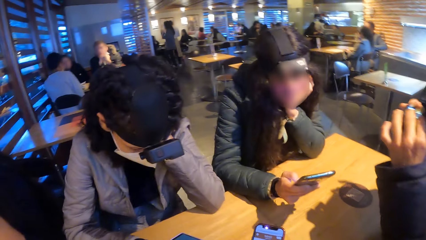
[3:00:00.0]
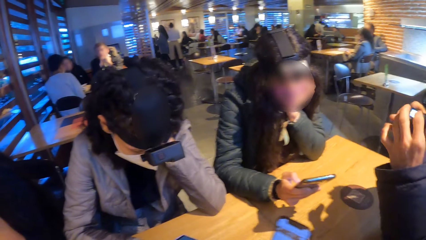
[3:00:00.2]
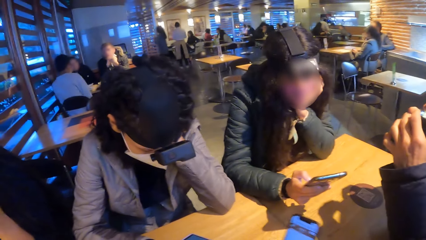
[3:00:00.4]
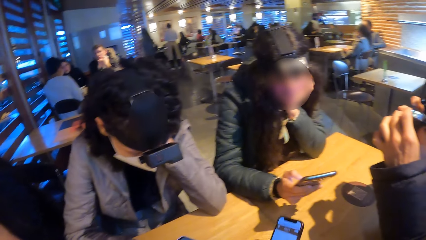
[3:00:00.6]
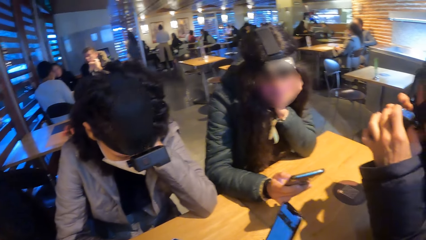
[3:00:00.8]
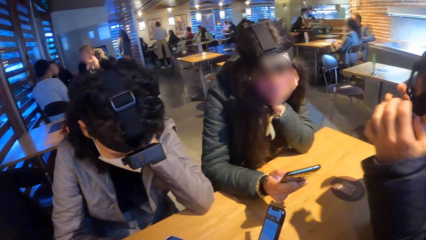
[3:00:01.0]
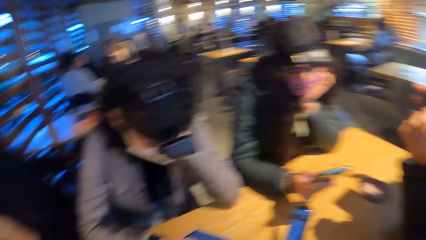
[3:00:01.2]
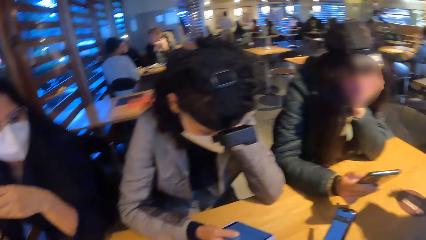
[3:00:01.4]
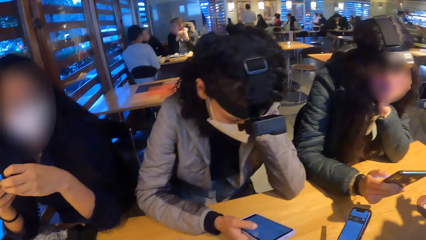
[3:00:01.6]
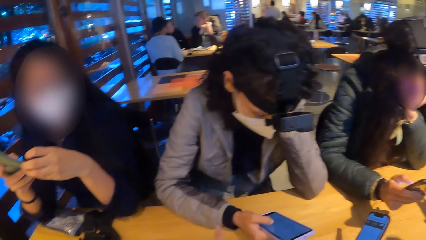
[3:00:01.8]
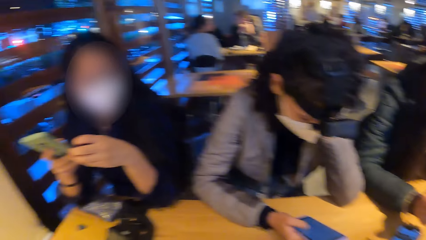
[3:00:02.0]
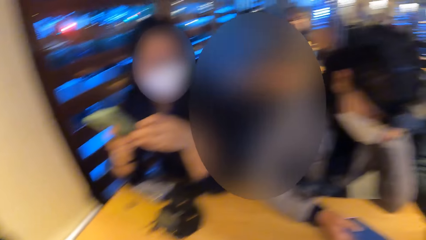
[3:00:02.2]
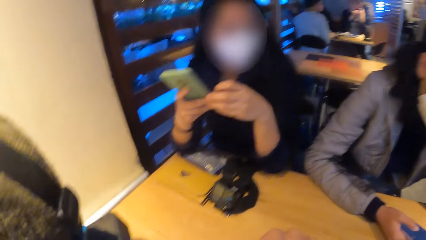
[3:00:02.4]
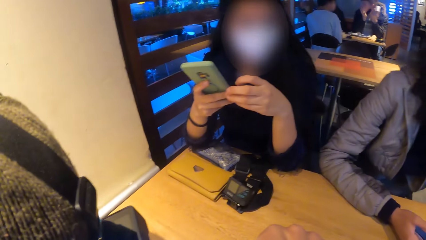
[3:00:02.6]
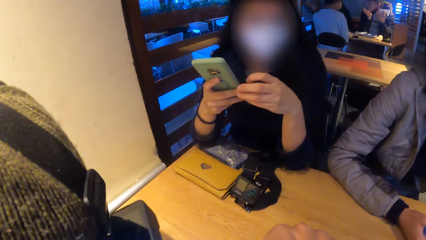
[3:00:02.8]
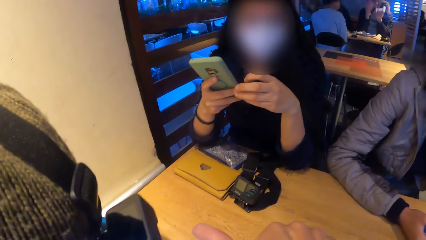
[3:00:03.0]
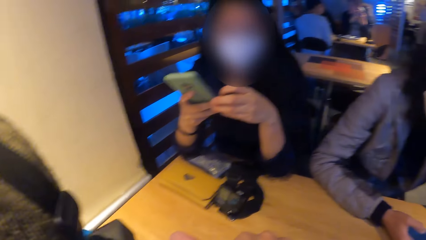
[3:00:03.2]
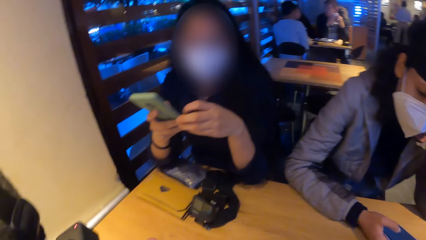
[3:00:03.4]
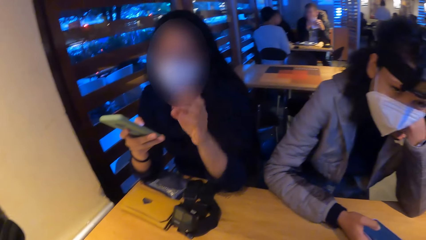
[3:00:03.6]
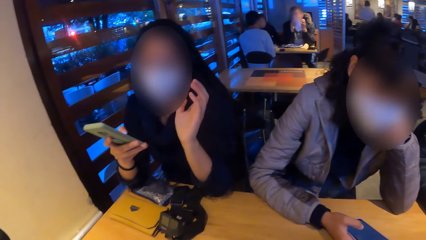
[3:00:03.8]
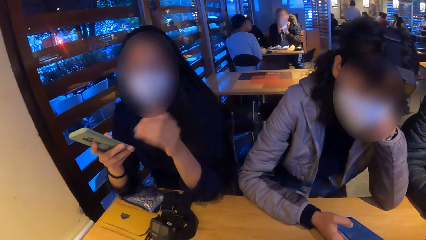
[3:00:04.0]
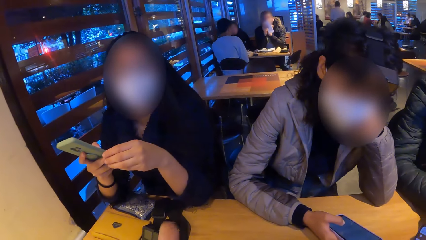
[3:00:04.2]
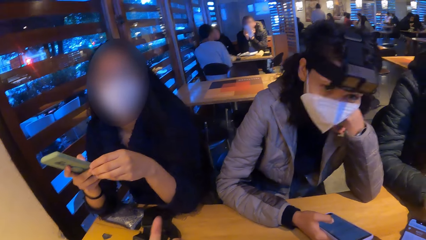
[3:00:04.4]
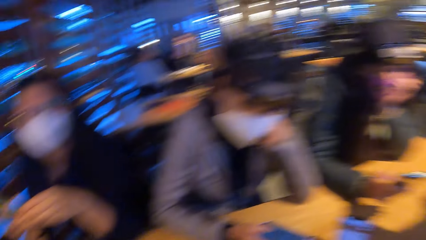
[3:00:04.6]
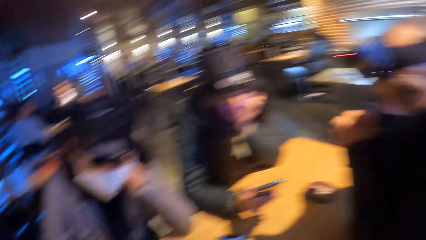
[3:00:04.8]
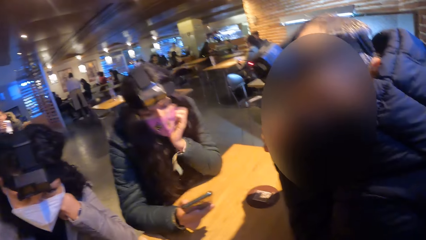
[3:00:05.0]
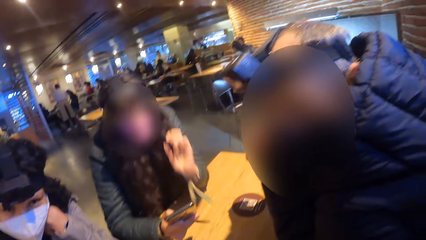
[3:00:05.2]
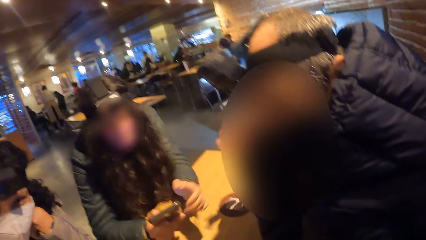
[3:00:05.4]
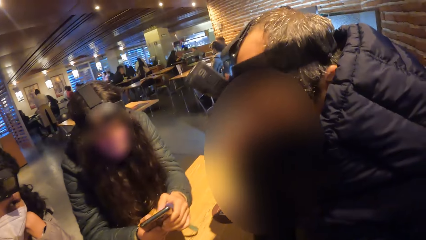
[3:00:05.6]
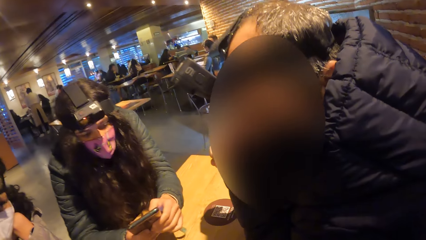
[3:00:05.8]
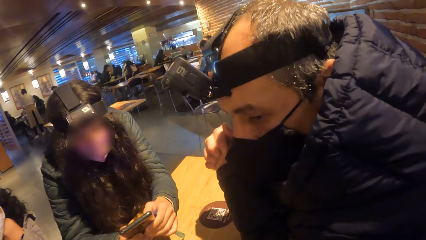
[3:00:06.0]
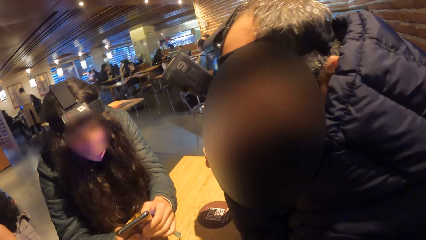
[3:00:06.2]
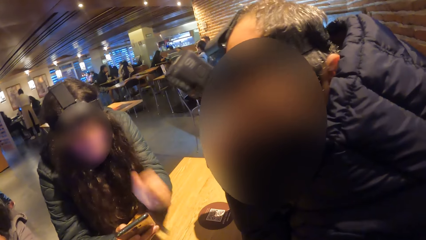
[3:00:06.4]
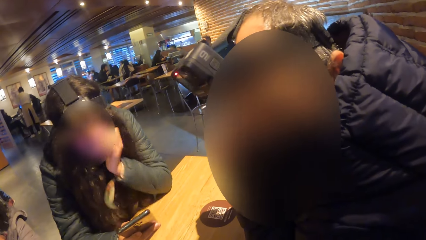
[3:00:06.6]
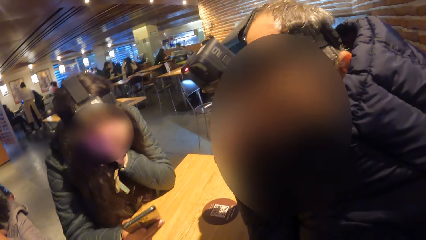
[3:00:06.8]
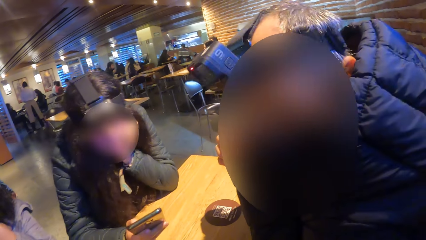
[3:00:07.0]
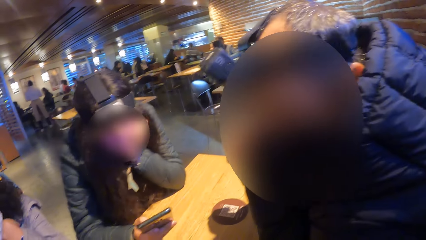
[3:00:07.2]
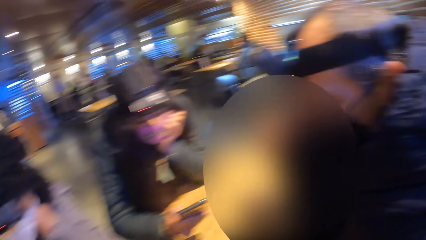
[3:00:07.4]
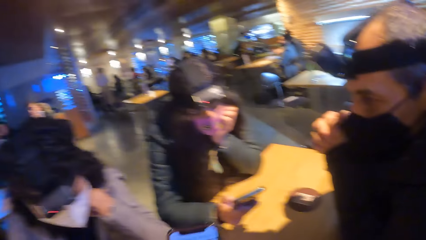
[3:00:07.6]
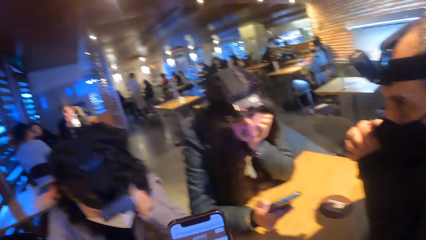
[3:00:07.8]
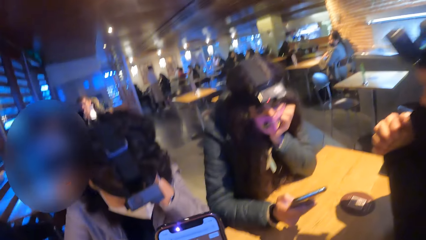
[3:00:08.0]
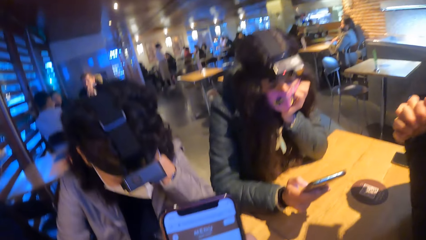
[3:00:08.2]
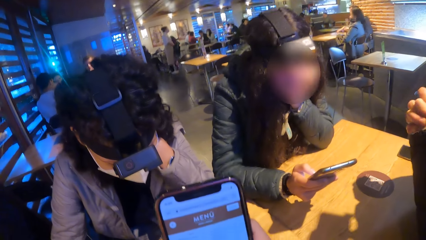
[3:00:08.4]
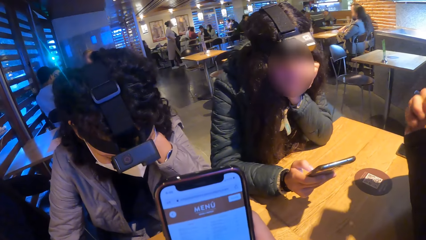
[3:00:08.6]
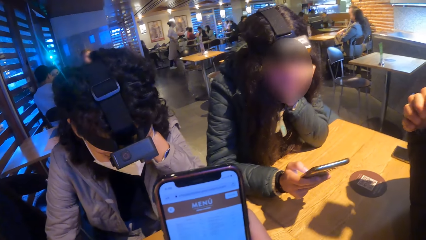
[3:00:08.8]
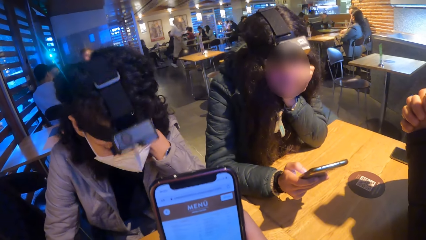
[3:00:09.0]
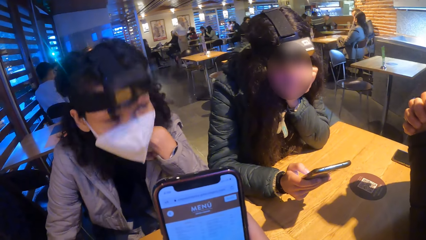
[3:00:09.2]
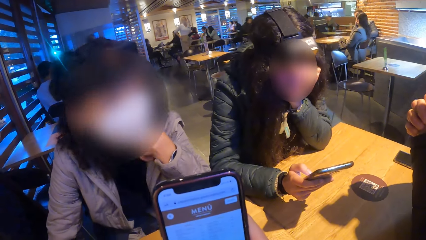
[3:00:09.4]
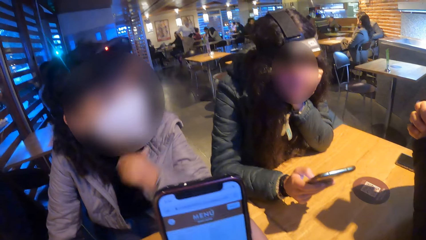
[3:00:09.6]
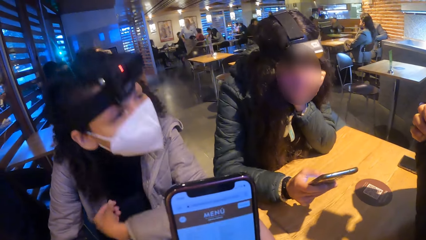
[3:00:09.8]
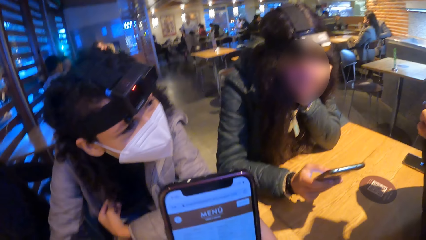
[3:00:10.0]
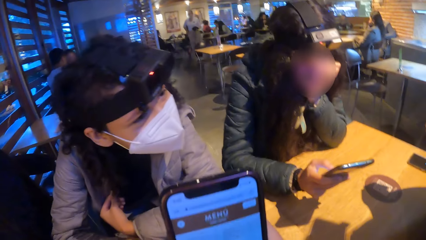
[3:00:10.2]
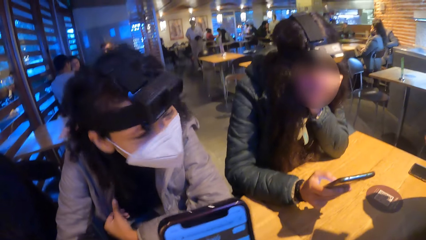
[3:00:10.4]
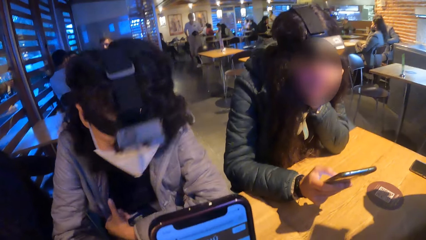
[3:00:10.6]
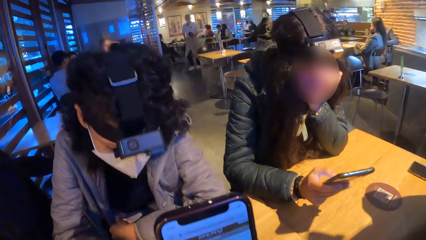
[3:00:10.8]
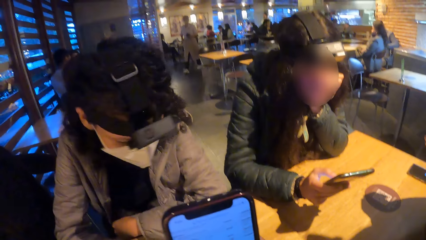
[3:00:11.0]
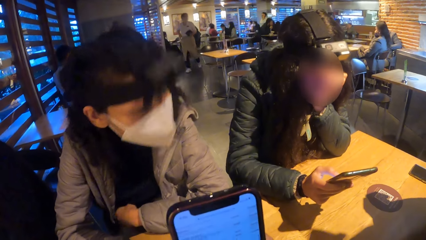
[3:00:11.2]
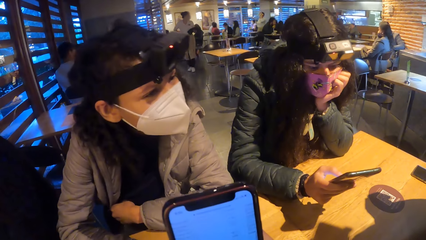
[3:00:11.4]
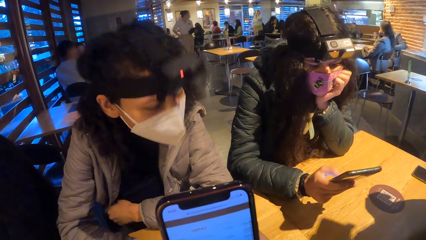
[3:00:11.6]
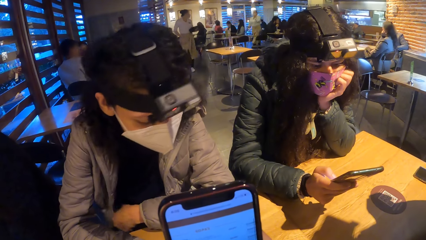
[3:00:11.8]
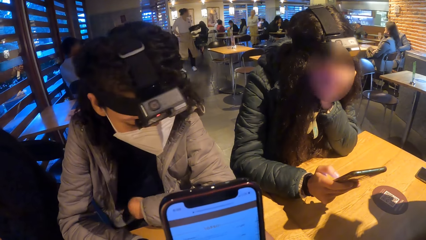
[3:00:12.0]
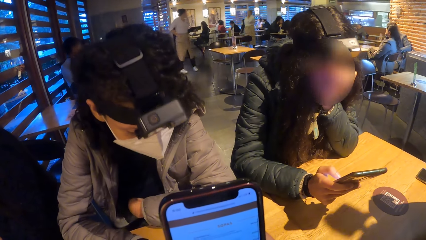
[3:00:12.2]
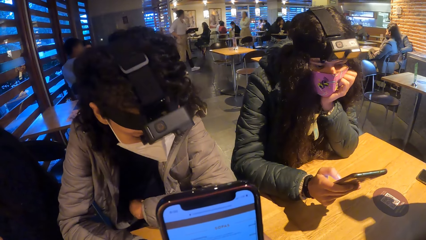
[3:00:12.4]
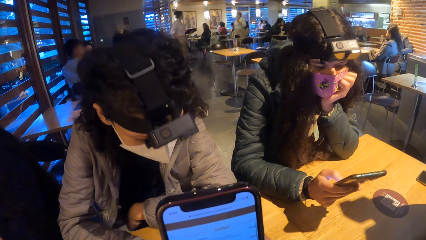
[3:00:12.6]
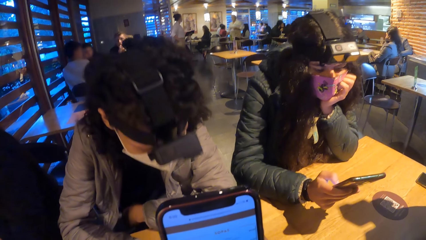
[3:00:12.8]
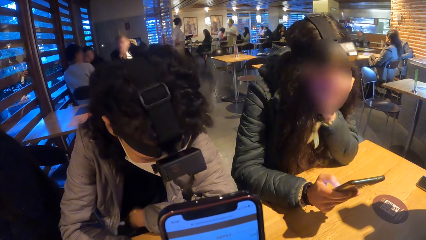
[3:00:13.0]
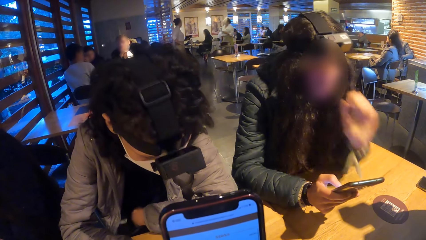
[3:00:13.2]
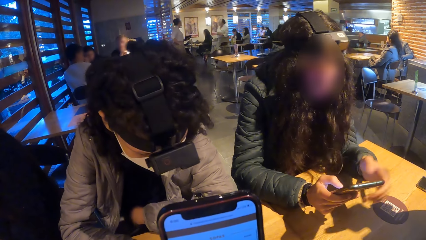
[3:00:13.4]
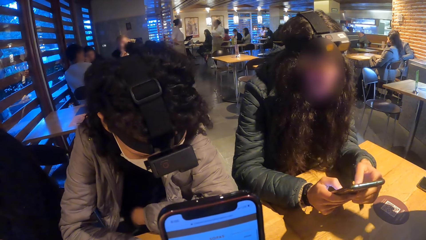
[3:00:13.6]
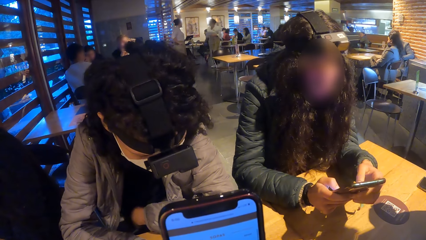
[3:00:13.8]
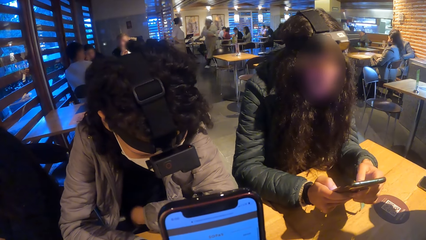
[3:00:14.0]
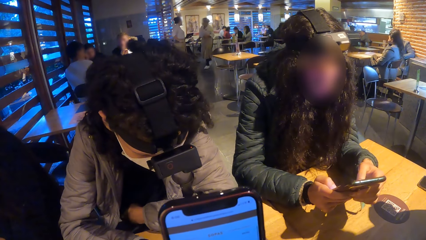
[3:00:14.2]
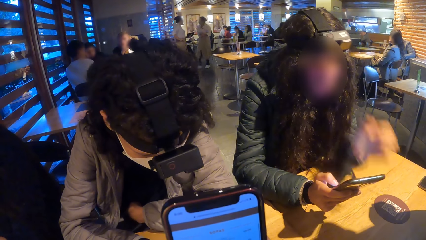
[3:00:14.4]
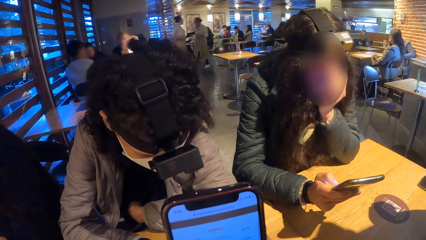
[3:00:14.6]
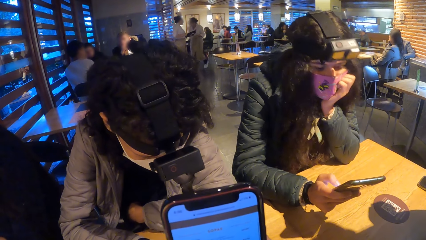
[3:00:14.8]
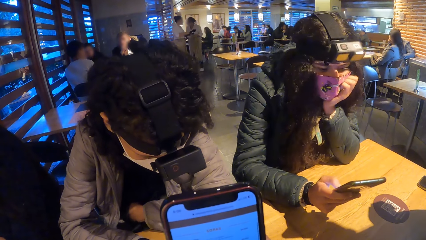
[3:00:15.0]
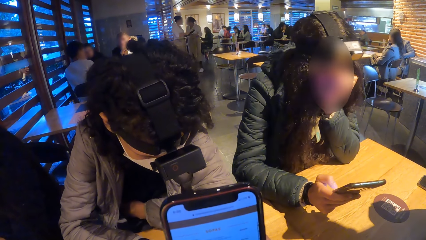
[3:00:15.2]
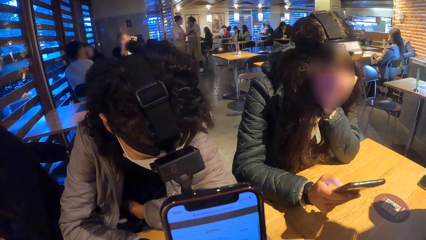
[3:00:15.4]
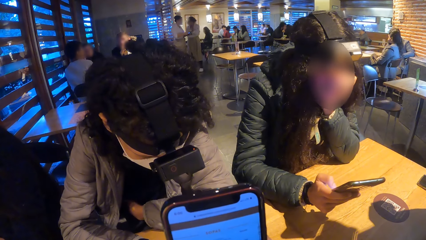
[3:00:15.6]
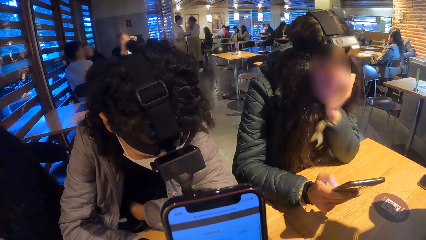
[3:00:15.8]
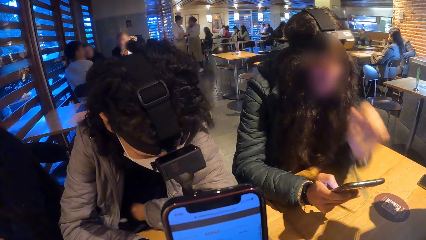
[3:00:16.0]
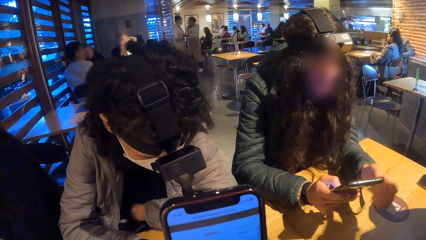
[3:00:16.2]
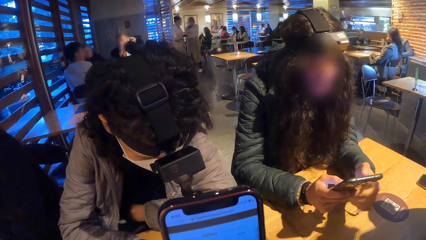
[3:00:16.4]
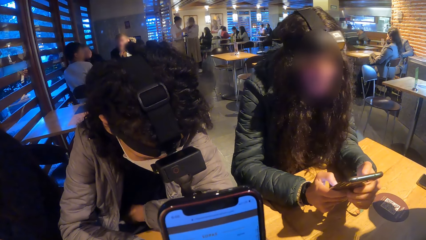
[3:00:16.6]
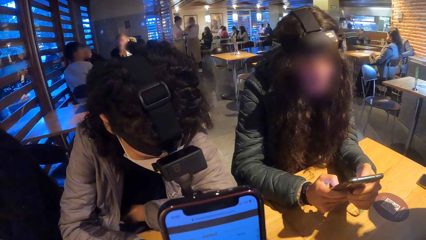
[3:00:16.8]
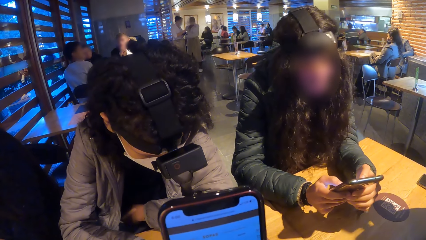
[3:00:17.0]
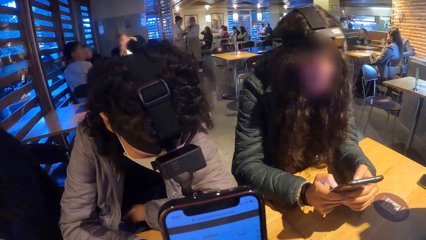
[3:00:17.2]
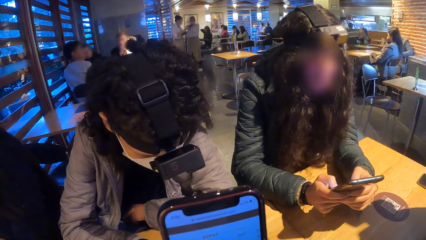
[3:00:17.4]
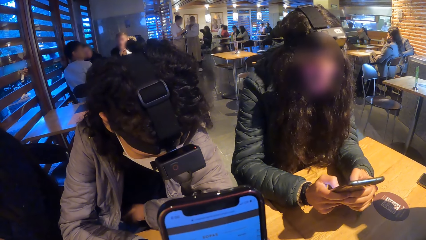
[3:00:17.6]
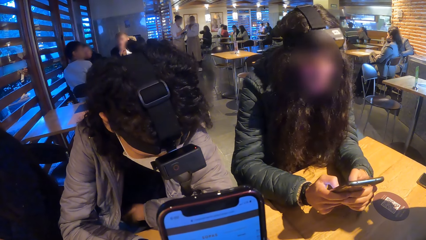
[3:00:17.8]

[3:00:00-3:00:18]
A man adjusts a camera on his head with both hands. The camera wearer converses with a woman. They converse with the man. They operate the phone. Another woman places her left hand on the table. A third woman holds the phone with both hands and rests her left cheek on her left hand. The second woman touches her face with her left hand, removes her left hand from her face, and presses the phone with both hands.
